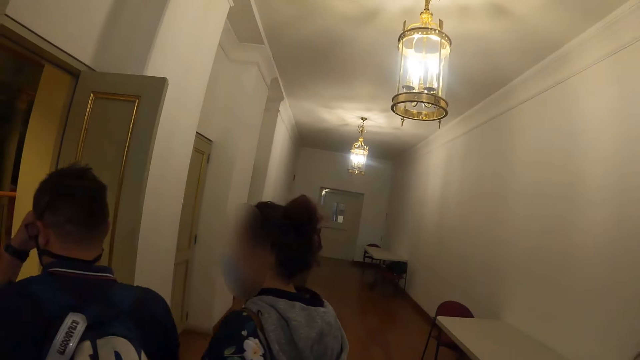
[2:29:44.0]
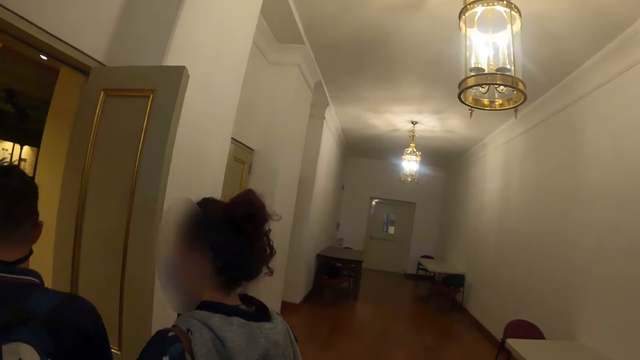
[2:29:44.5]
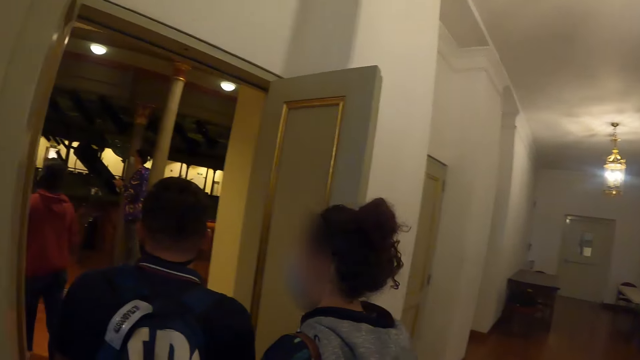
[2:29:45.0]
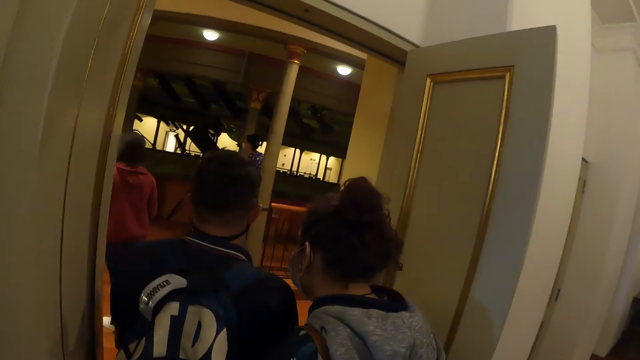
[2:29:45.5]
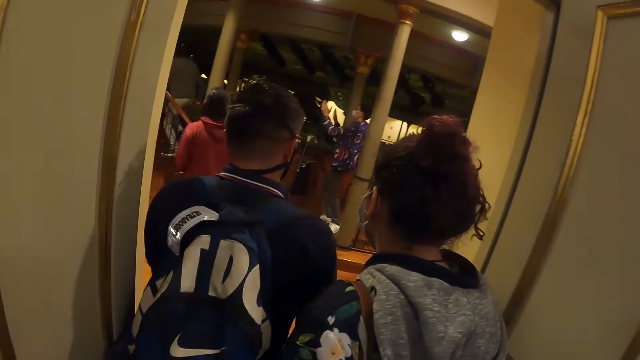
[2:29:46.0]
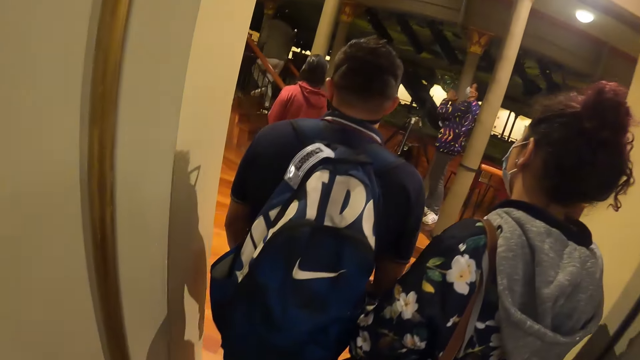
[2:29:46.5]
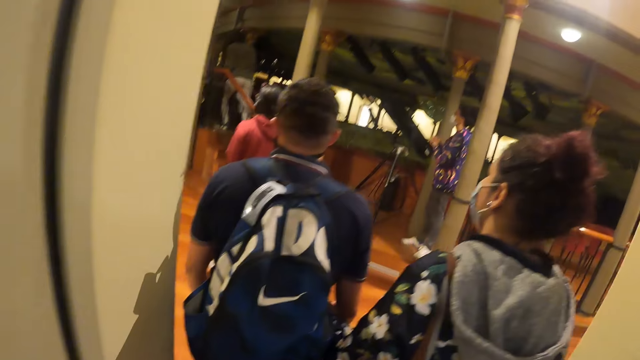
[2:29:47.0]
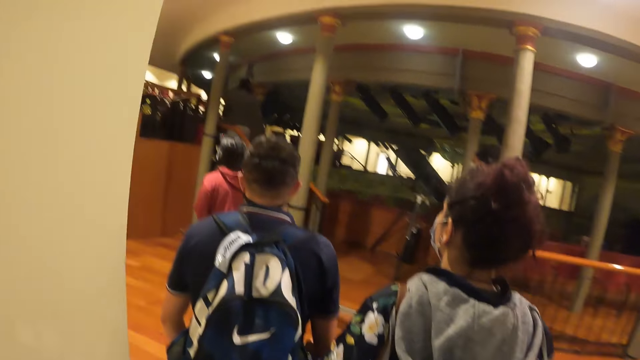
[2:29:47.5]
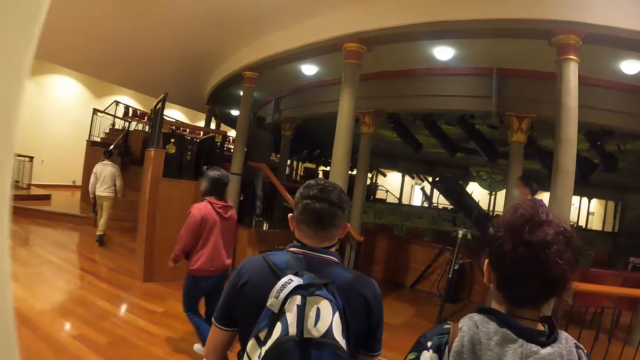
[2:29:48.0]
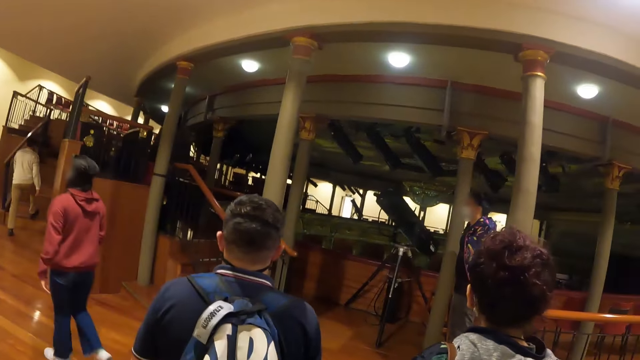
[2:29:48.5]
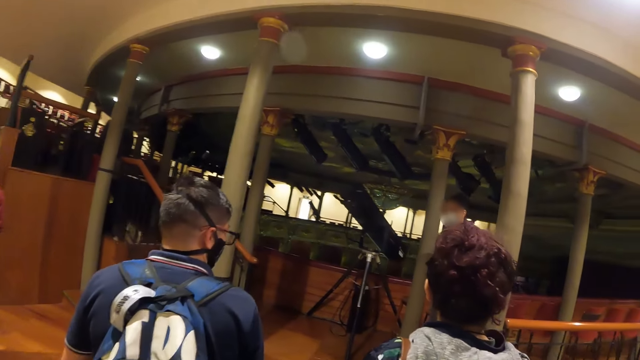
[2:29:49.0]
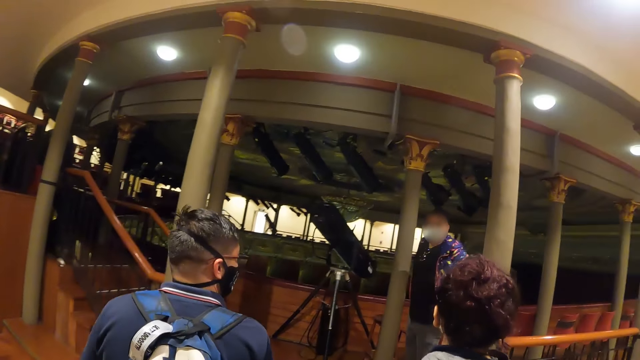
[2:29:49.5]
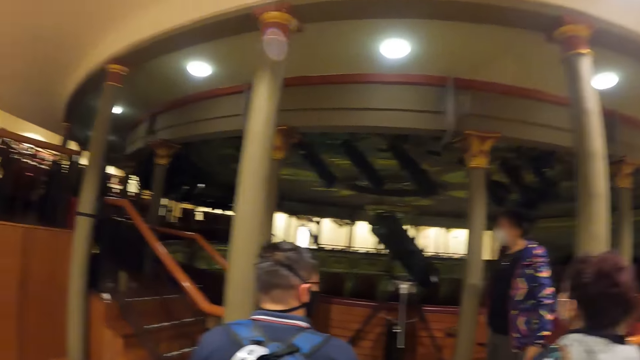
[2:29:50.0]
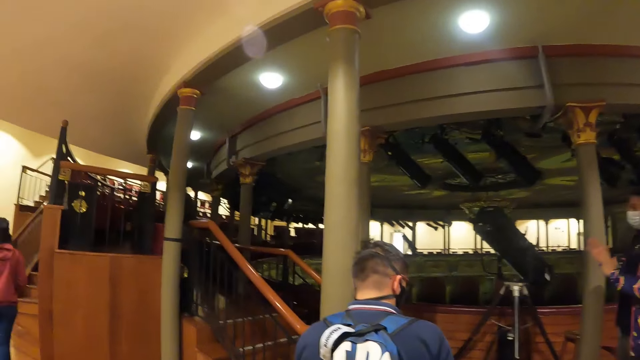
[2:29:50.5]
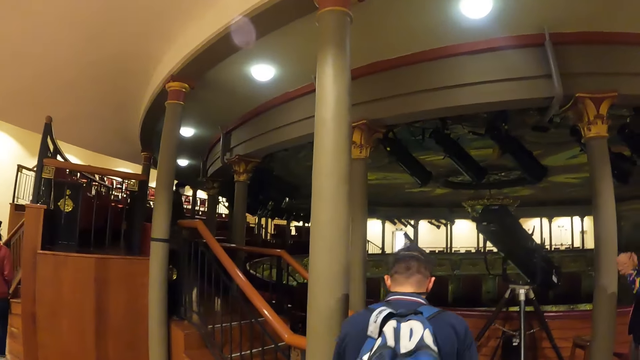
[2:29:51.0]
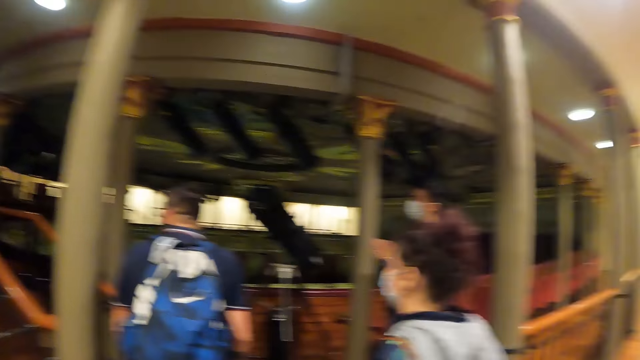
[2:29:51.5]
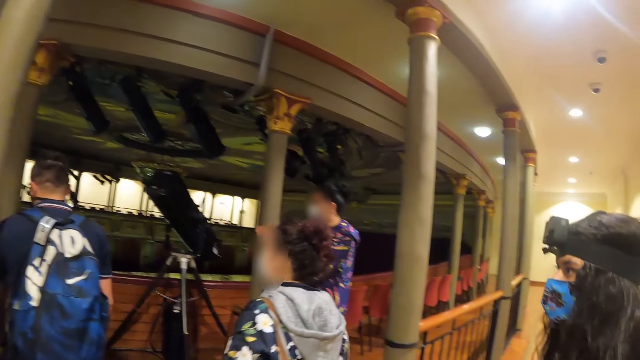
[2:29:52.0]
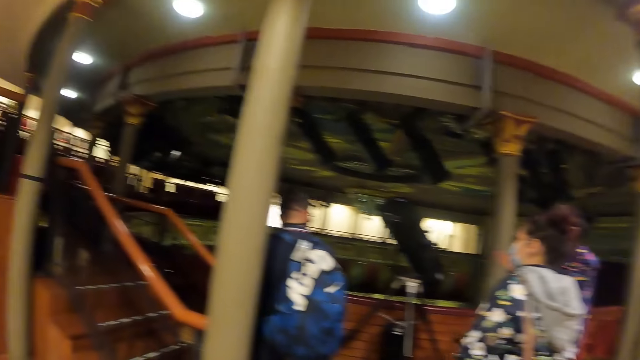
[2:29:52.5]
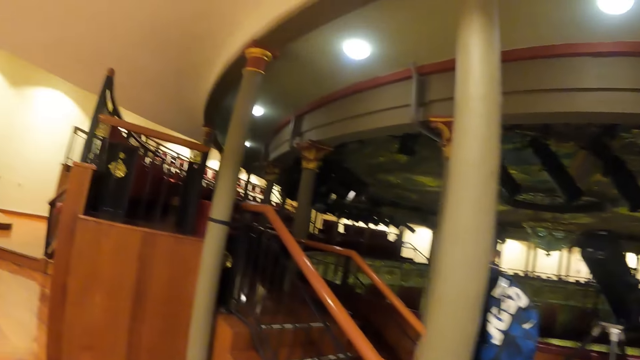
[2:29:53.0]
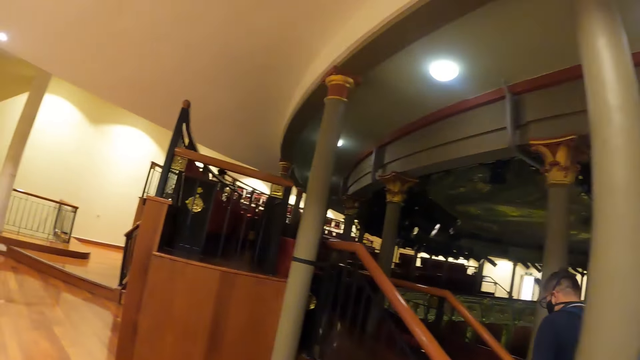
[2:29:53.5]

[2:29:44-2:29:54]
A man adjusts the eyeglasses. The man and a lady enter the room. Another lady directs men and ladies.

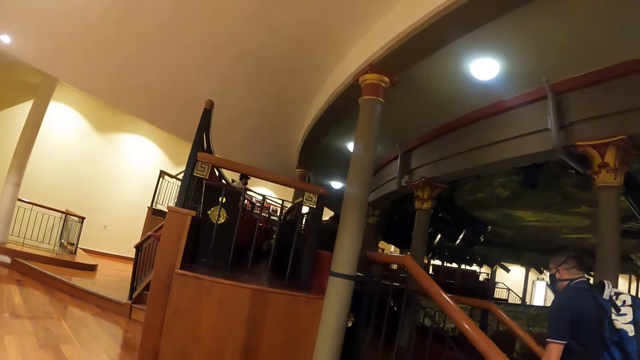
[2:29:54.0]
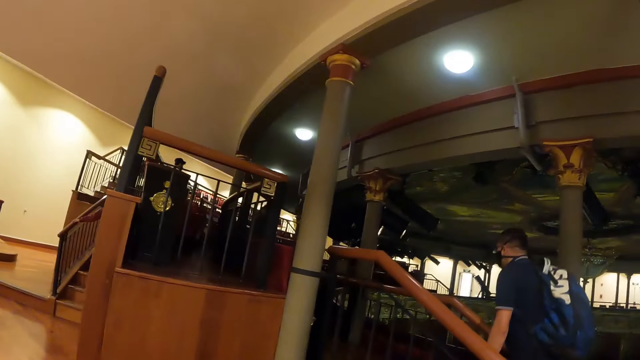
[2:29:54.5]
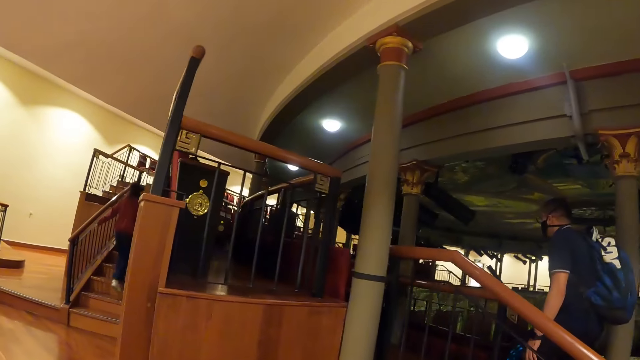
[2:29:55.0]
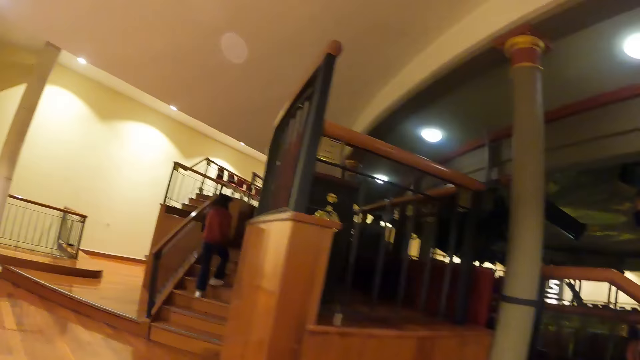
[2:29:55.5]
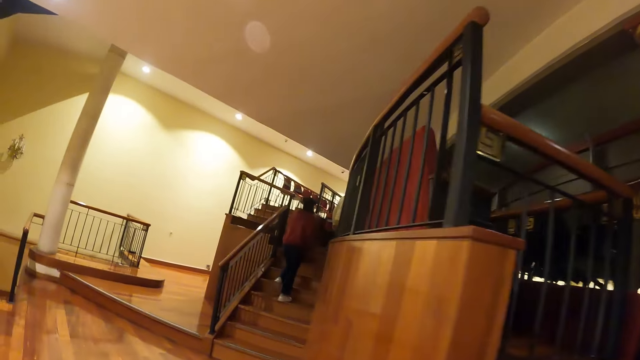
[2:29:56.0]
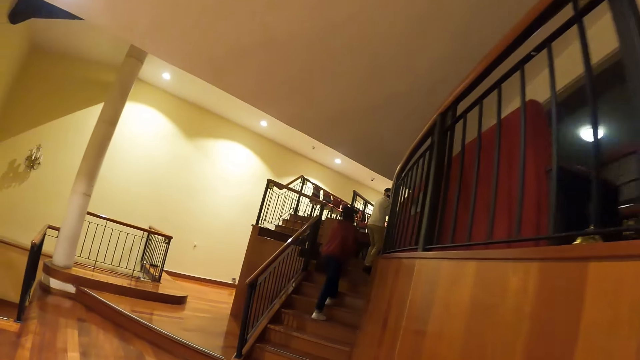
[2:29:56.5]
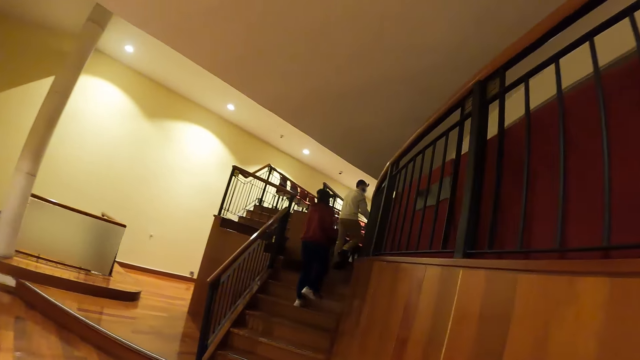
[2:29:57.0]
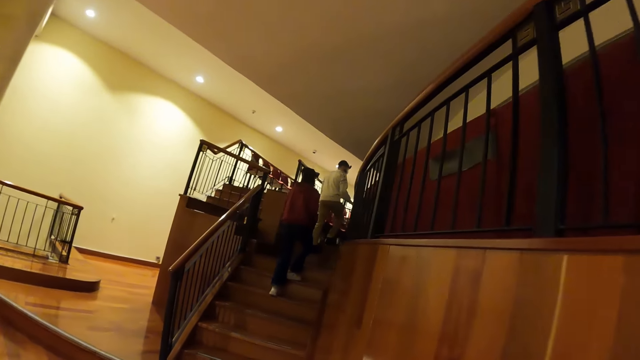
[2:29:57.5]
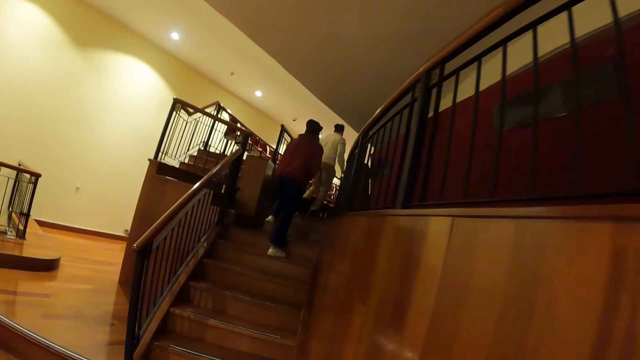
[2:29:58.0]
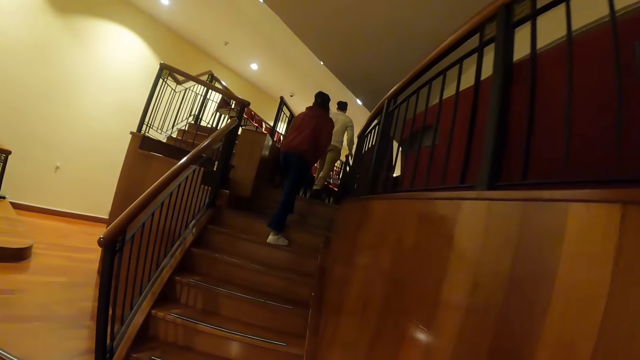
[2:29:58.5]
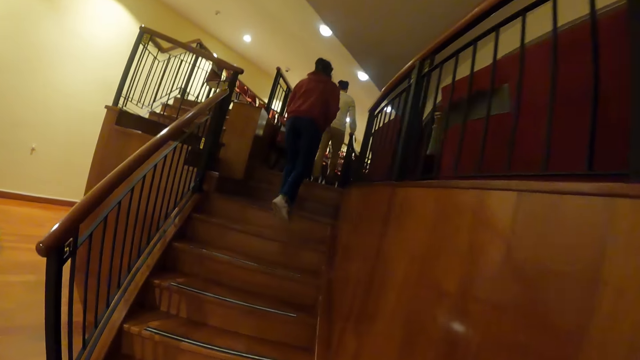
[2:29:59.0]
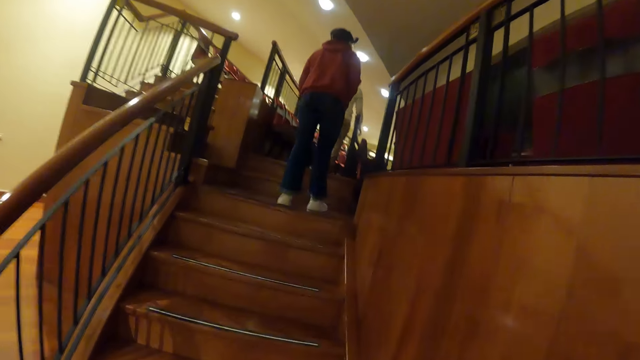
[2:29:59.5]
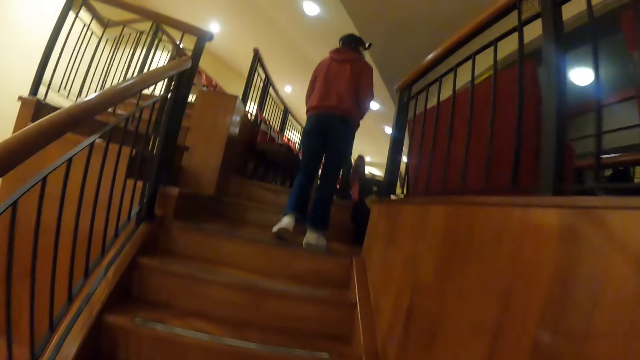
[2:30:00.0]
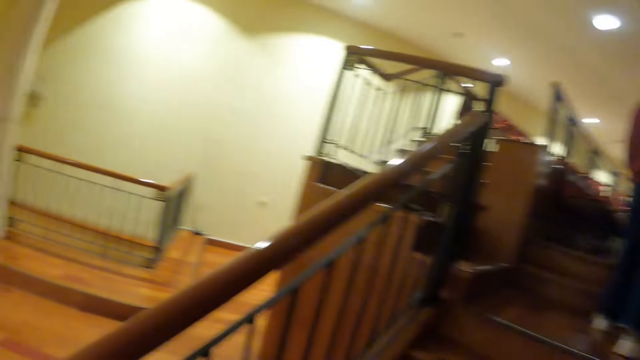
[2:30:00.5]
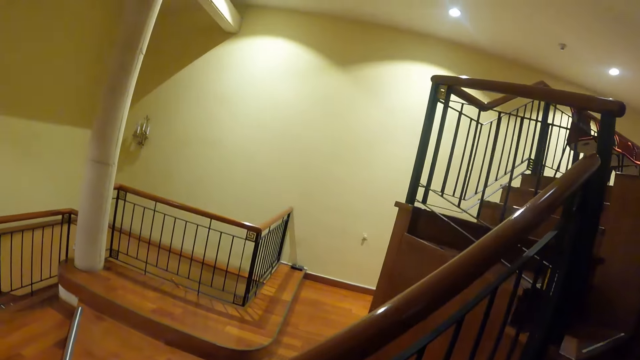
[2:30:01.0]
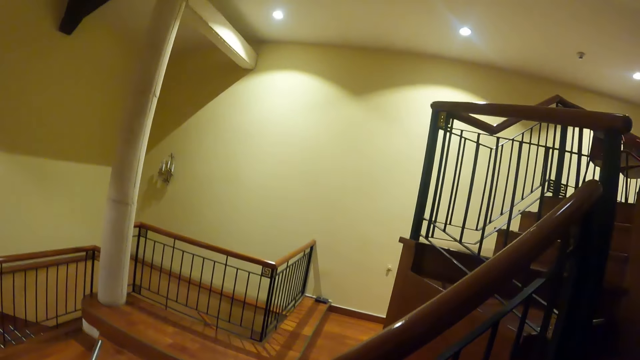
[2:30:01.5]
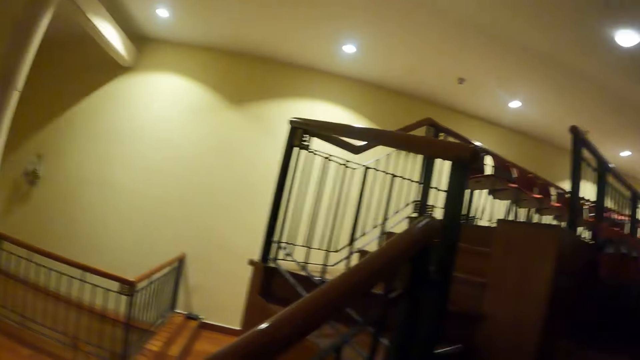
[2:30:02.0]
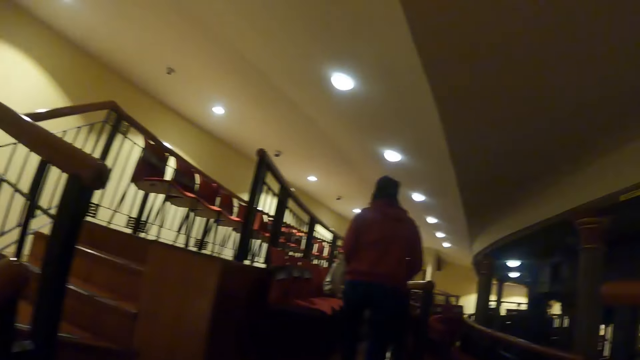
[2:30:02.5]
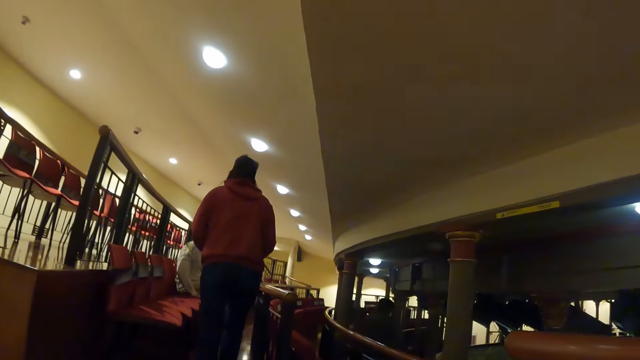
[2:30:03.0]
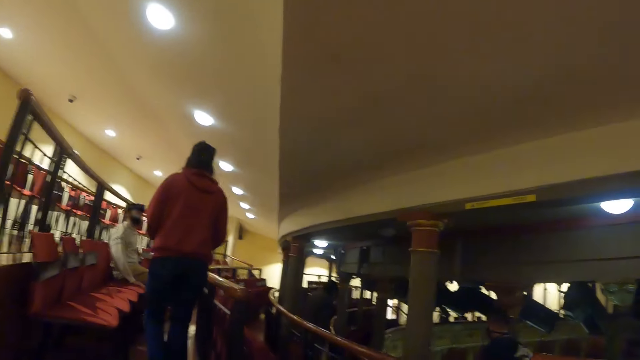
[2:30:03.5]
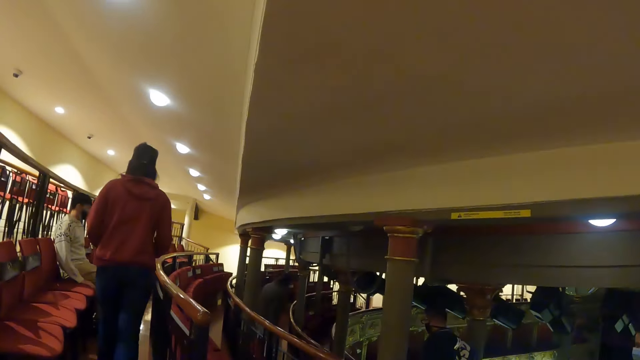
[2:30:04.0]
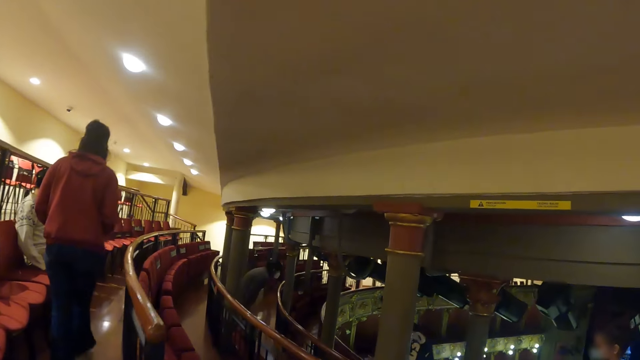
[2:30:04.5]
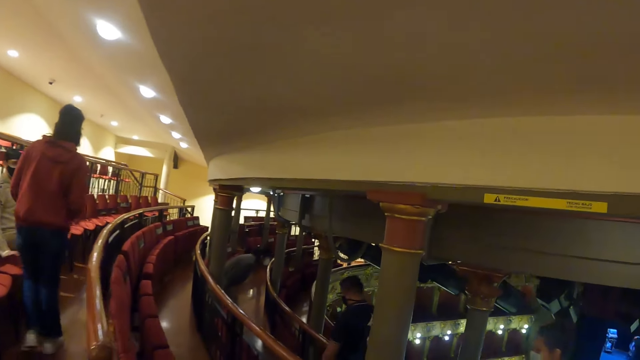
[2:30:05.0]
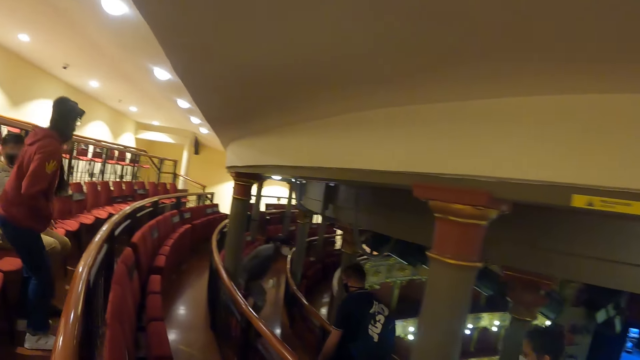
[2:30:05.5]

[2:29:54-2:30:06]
A man walks upstairs. Two other men walk upstairs. The camera wearer walks up the stairs. They look around the hall and walk on the arena floor.
